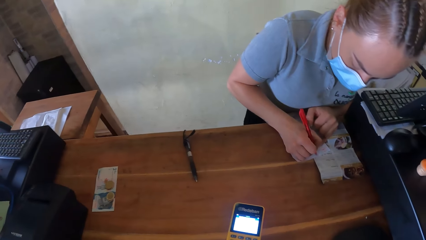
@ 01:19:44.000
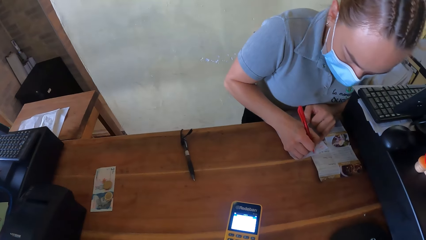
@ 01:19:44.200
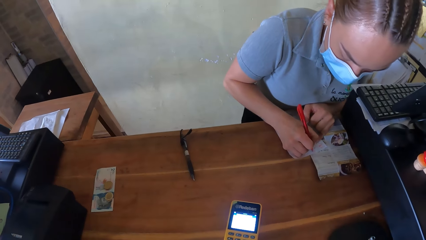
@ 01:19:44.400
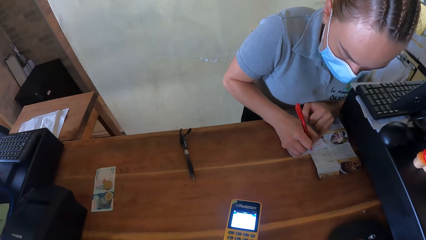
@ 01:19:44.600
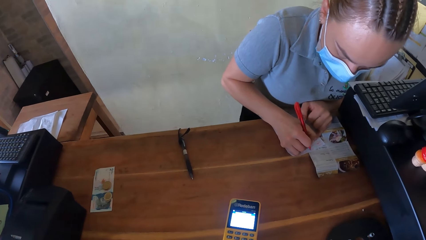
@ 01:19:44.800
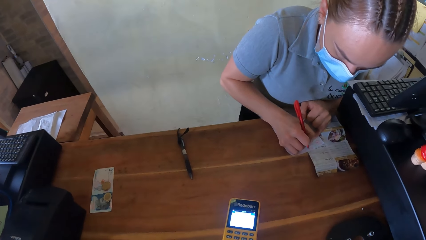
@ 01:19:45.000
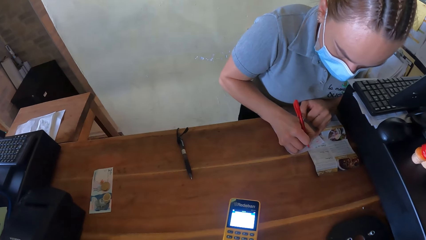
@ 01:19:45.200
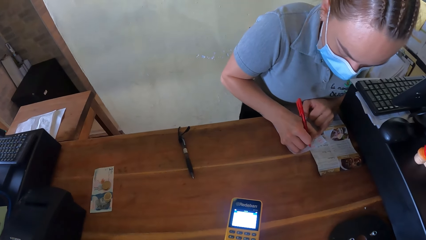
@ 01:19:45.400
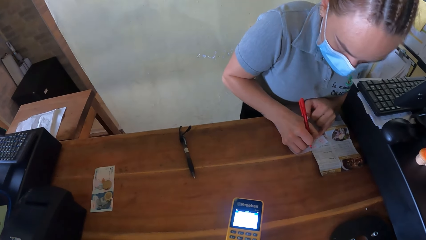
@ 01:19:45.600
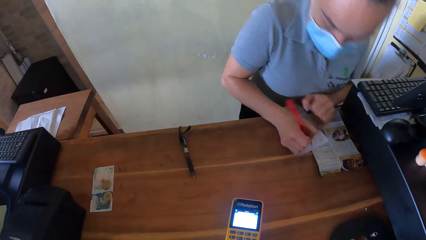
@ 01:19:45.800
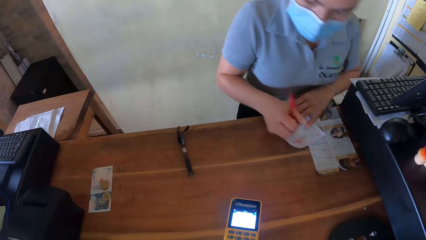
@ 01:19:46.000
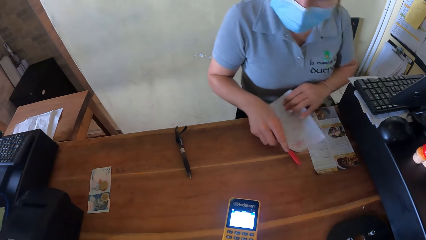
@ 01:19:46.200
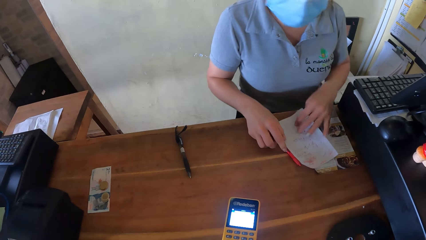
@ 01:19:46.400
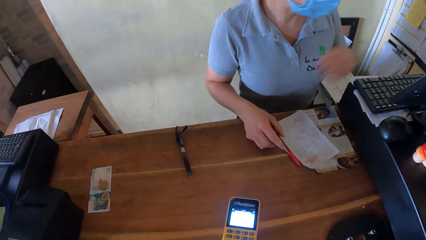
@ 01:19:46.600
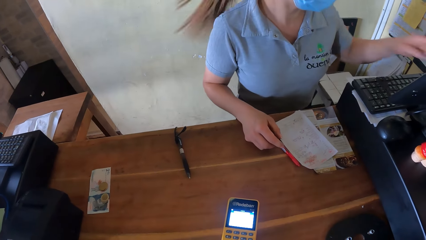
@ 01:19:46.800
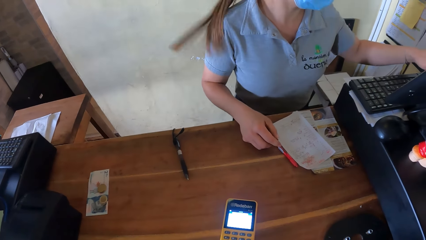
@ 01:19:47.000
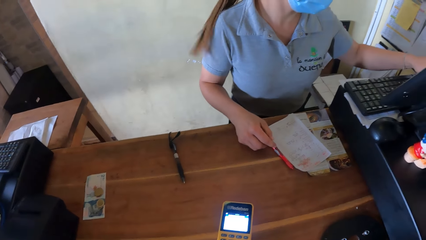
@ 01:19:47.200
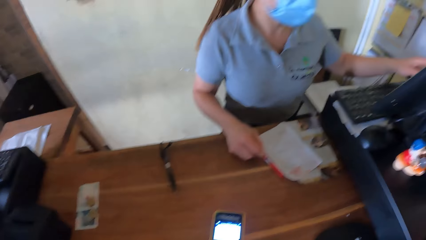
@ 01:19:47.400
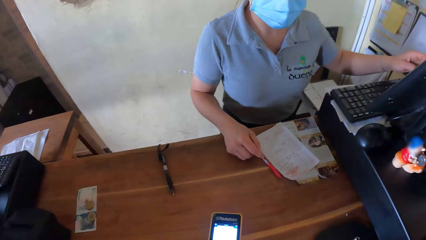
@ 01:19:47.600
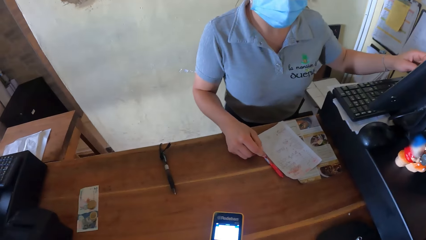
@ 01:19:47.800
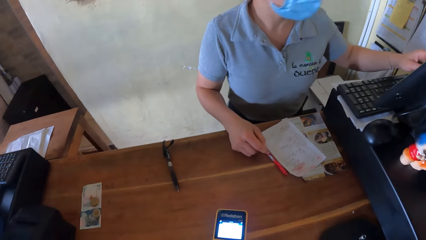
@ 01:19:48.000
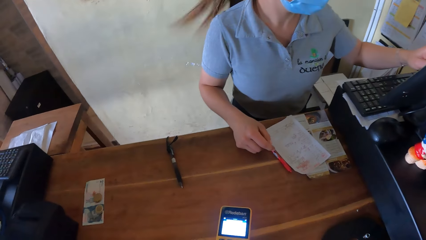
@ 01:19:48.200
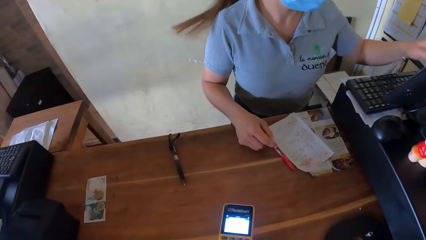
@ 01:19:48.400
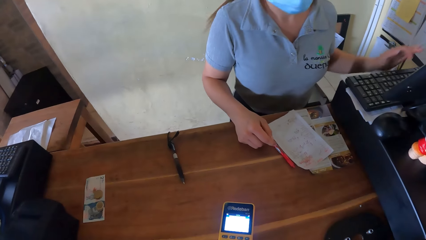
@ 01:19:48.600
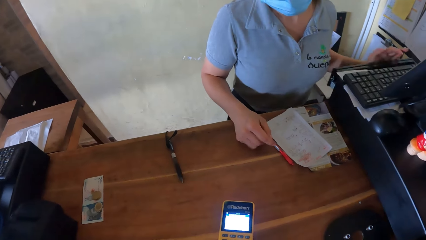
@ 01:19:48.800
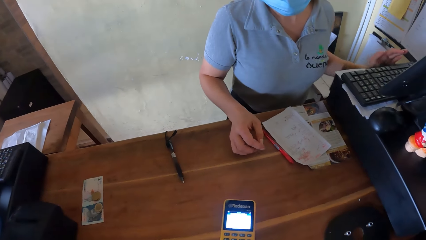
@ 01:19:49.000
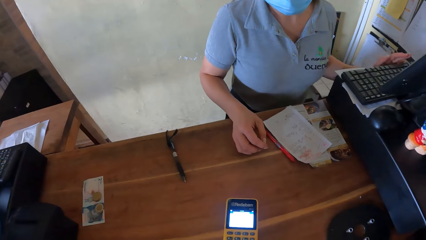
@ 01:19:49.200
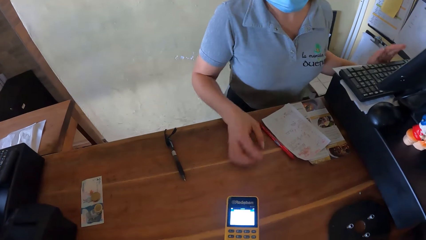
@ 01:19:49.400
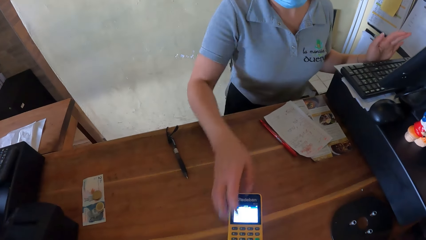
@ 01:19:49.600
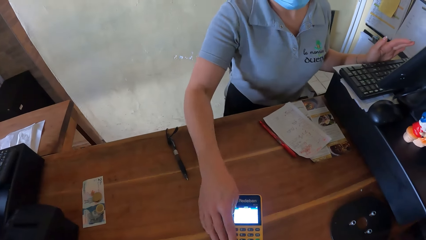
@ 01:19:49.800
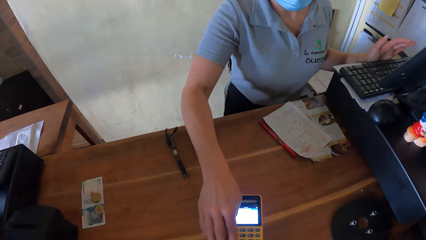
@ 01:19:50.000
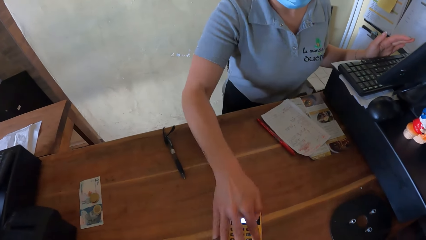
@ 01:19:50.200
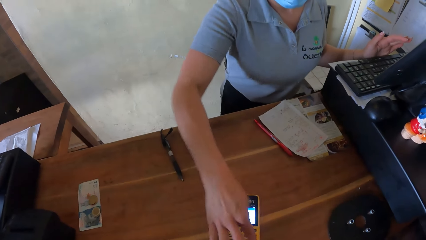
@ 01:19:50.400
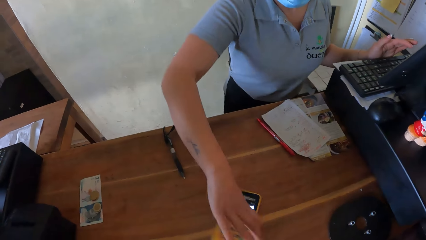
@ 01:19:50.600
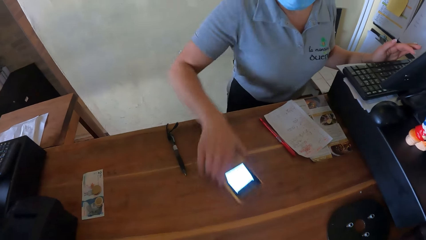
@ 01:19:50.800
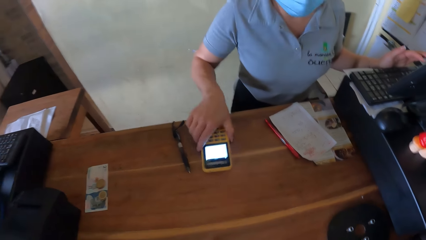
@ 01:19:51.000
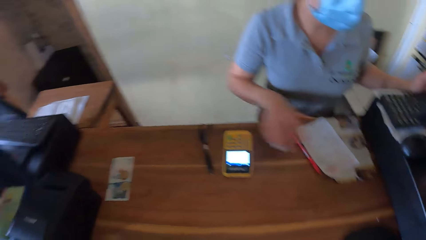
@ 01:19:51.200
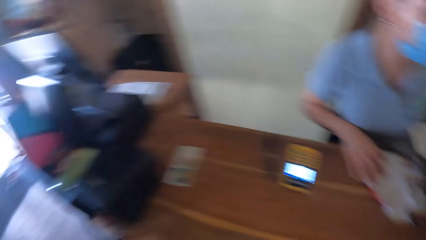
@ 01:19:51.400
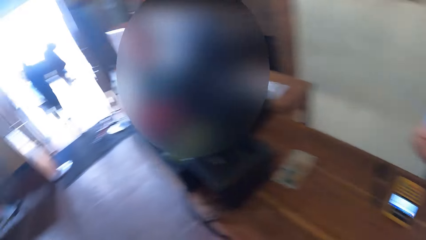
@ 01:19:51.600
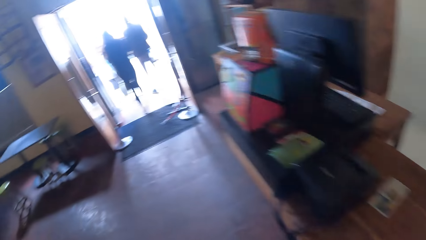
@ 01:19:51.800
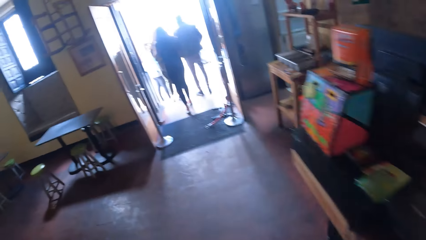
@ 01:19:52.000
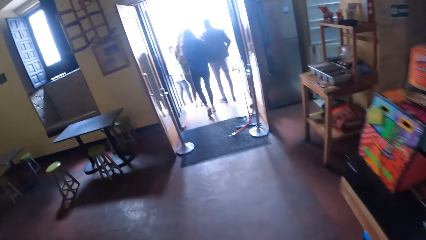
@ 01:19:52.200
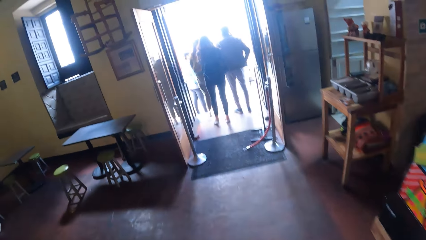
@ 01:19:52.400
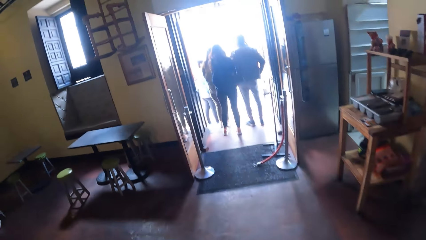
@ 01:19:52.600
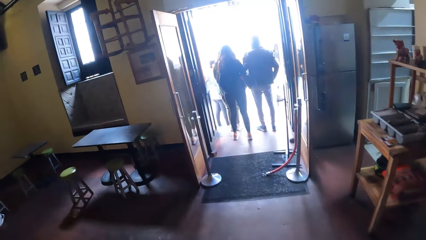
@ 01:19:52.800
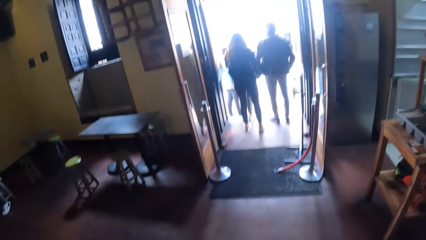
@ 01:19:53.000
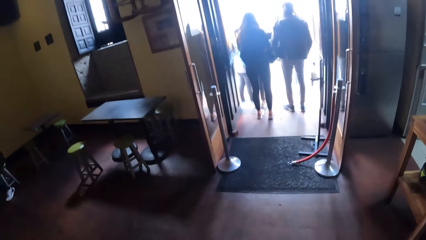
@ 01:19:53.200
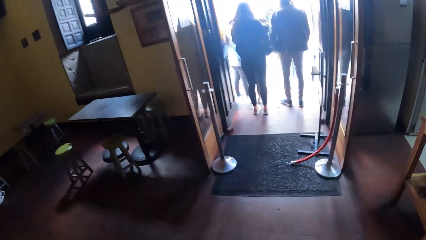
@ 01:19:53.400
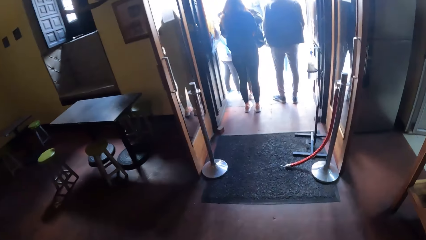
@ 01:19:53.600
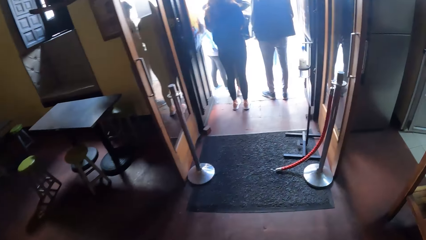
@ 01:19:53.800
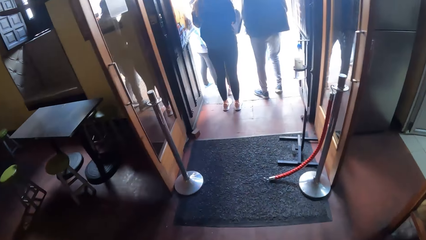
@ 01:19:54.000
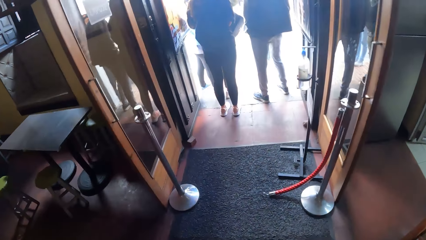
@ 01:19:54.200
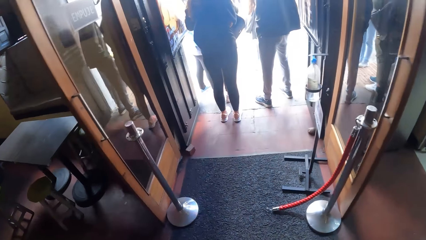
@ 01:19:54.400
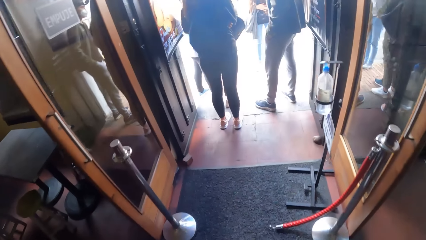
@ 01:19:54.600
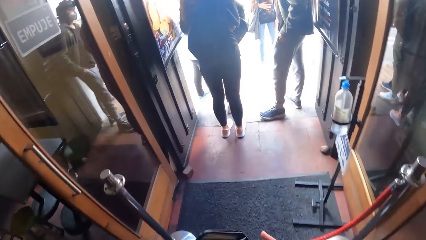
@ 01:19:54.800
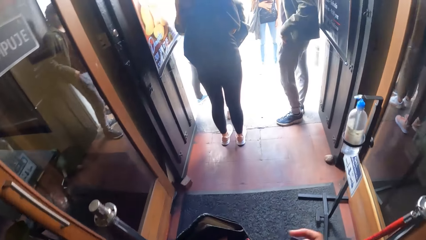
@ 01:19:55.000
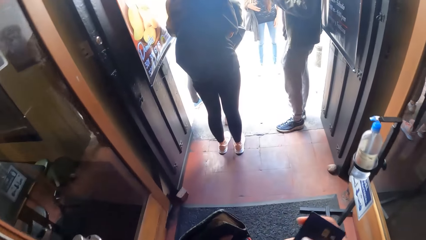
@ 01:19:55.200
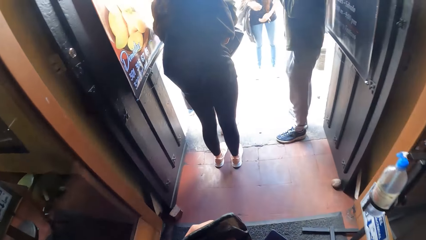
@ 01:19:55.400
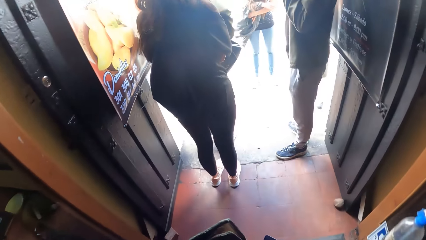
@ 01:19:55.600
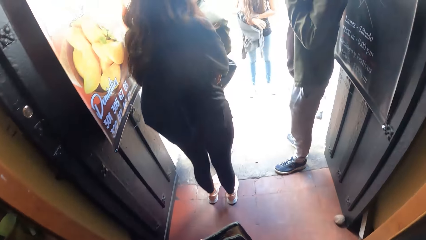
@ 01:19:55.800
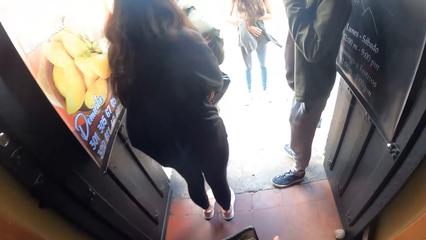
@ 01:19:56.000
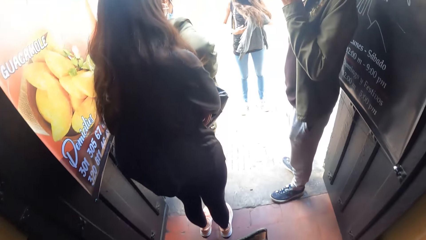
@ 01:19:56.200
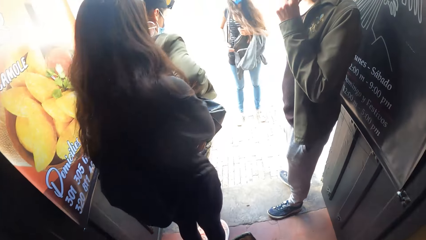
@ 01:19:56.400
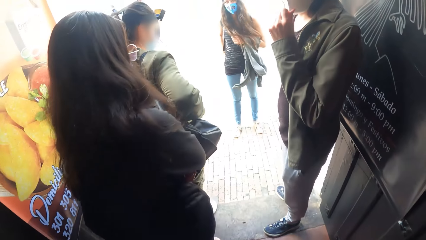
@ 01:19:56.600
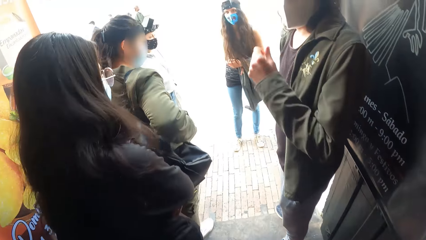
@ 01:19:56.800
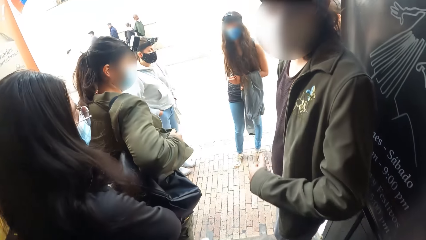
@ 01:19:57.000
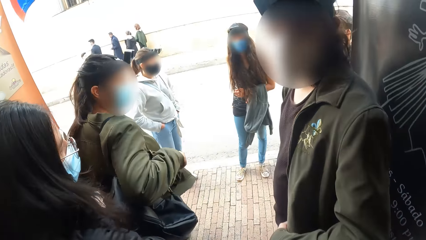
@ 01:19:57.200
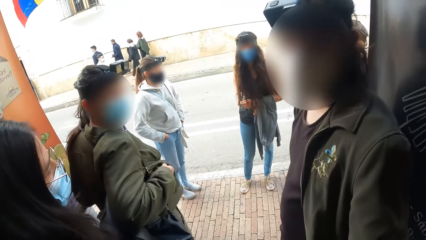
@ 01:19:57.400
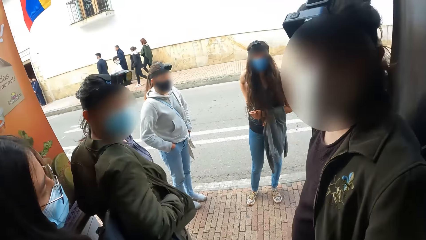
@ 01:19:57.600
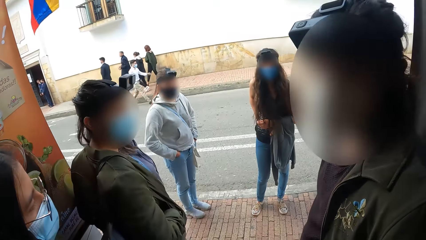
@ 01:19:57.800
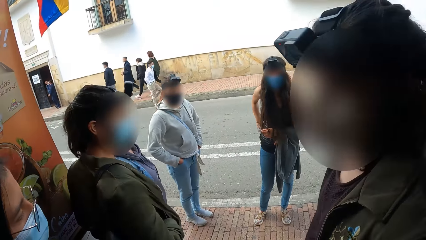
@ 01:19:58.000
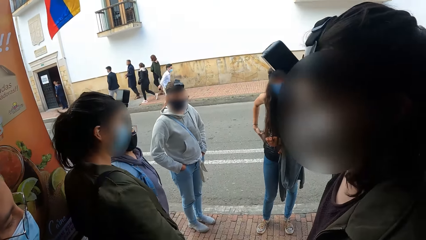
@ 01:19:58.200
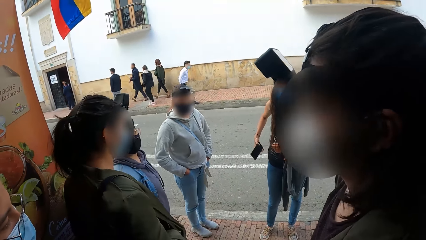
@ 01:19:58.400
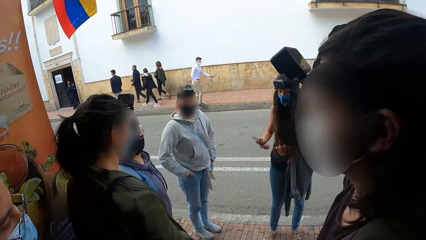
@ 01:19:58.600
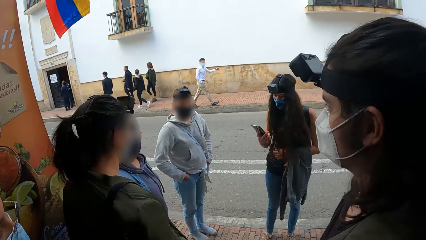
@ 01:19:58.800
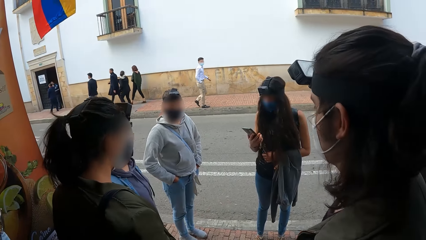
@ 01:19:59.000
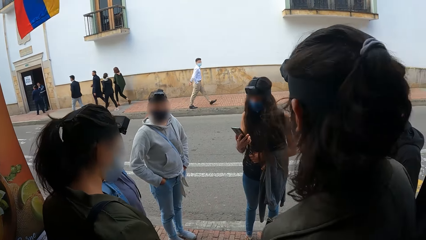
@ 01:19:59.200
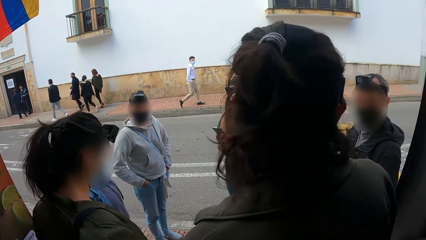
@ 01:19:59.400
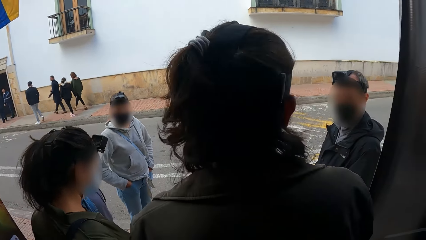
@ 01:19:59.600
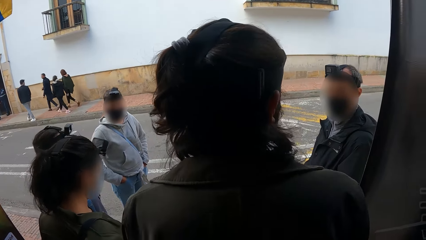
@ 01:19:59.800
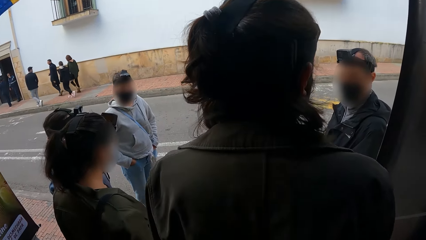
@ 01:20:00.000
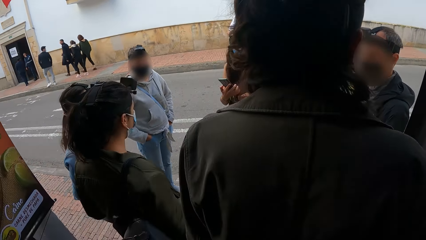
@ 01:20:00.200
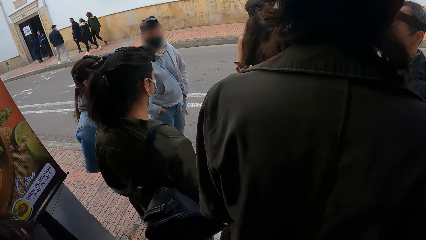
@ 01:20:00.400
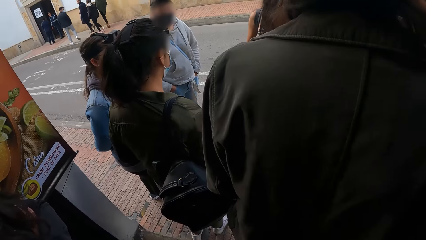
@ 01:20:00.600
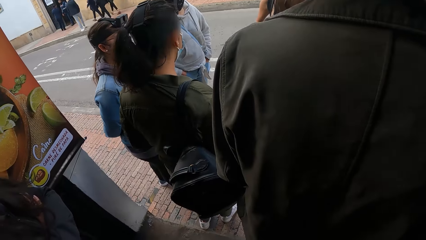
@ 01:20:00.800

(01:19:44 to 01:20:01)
The woman moves the paper on the table with her left hand. The woman drops the pen in her right hand on the table. The woman operates the computer on the table with her left hand. The woman operates the point-of-sale terminal on the table with her right hand. The woman moves the point-of-sale terminal on the table with her right hand. The camera wearer walks outside the restaurant. They walk out again. They put the card in the wallet. Another woman removes a phone from her pocket with her right hand. The camera wearer stops at the main door.
